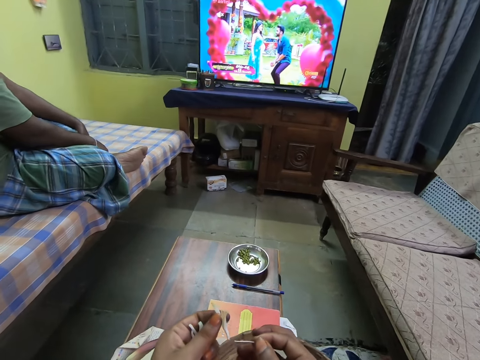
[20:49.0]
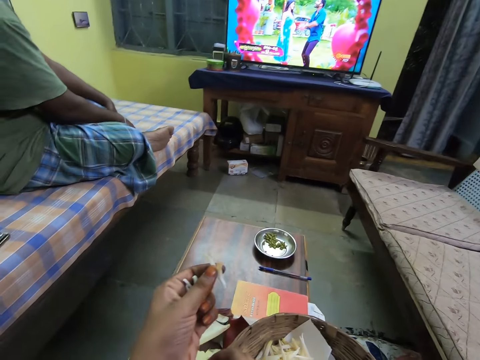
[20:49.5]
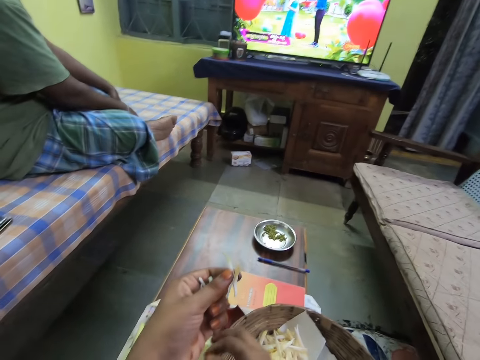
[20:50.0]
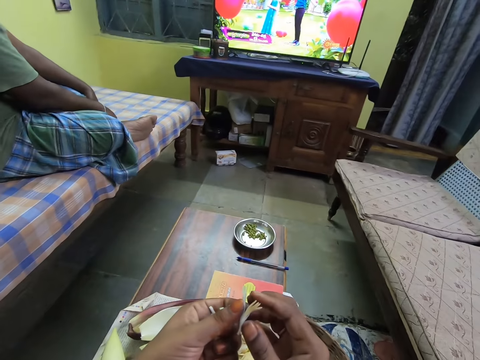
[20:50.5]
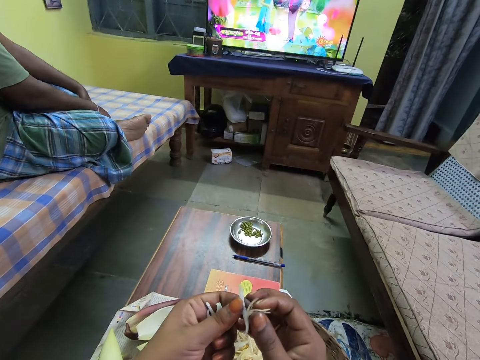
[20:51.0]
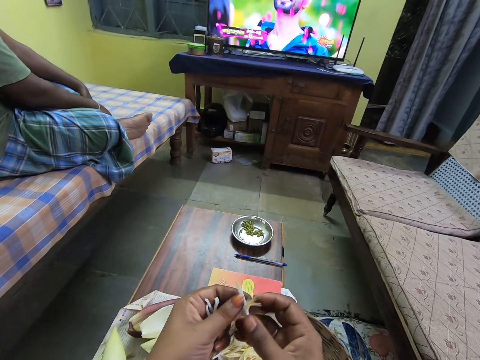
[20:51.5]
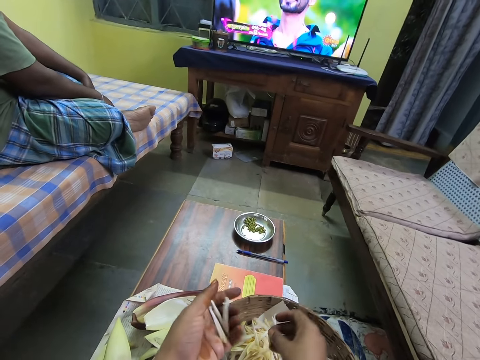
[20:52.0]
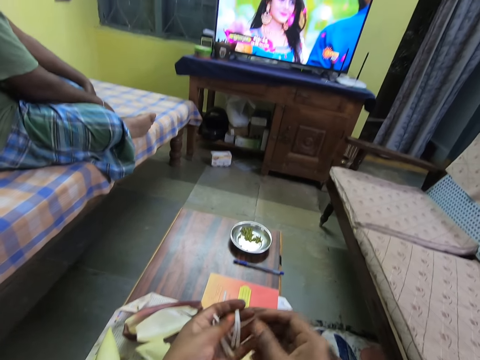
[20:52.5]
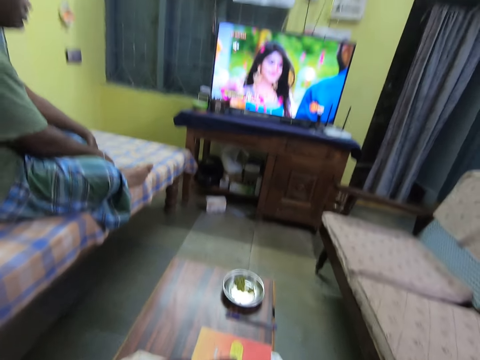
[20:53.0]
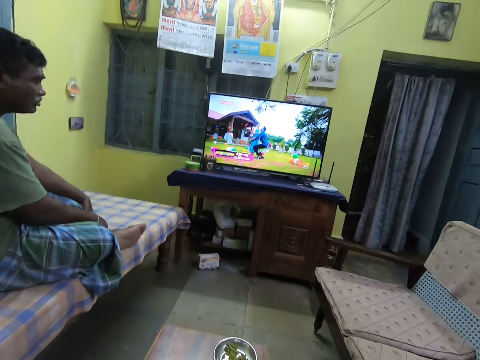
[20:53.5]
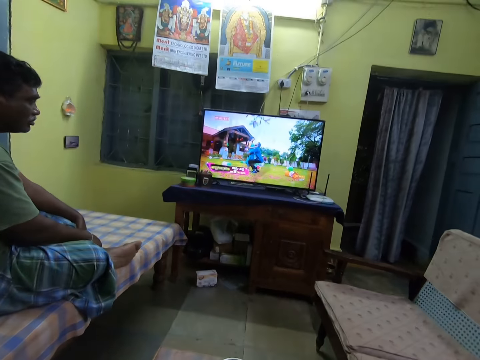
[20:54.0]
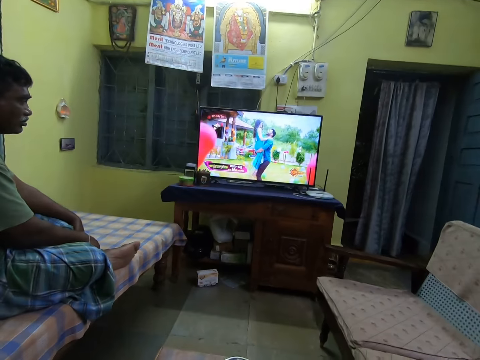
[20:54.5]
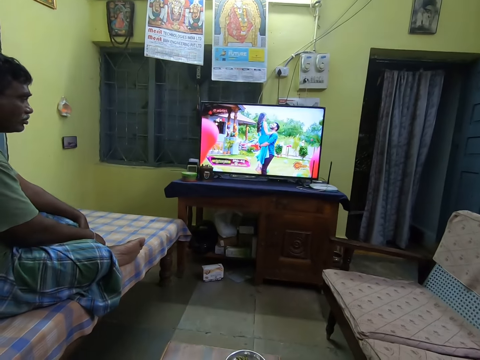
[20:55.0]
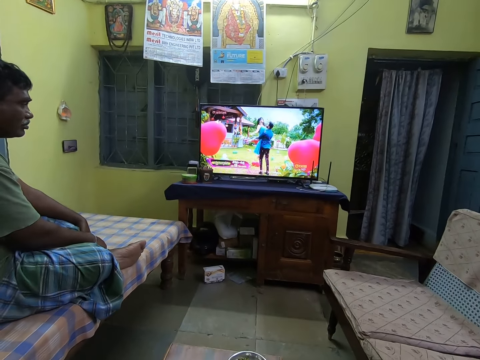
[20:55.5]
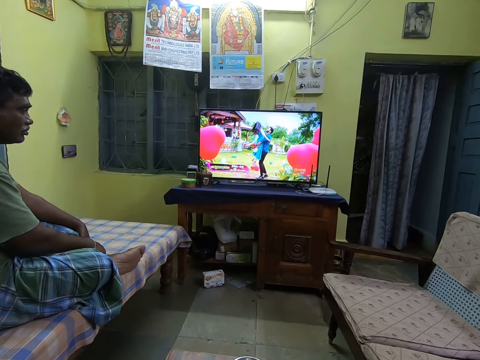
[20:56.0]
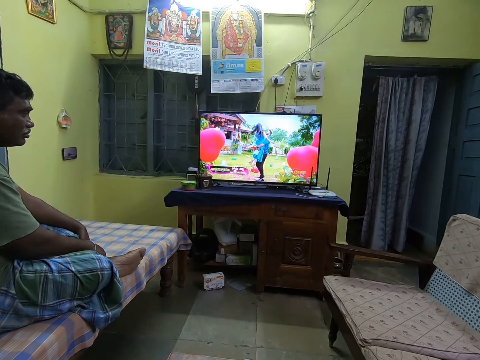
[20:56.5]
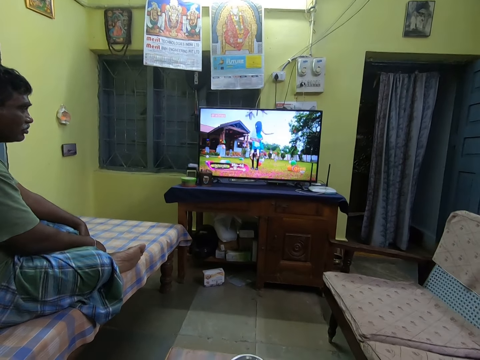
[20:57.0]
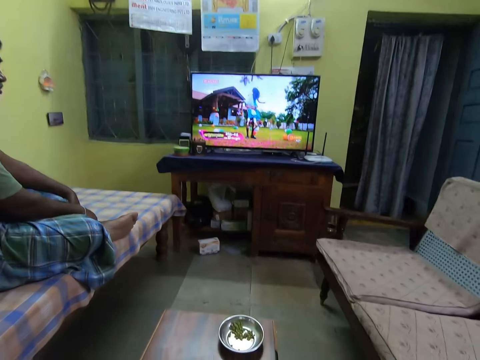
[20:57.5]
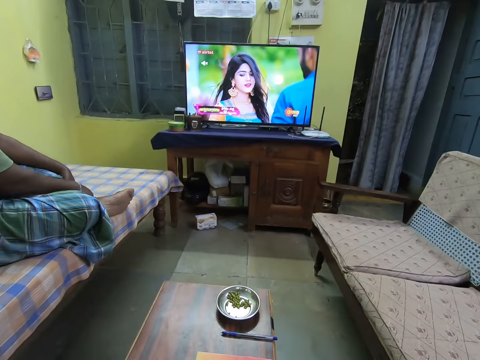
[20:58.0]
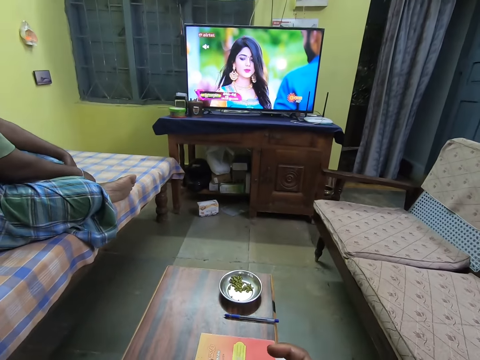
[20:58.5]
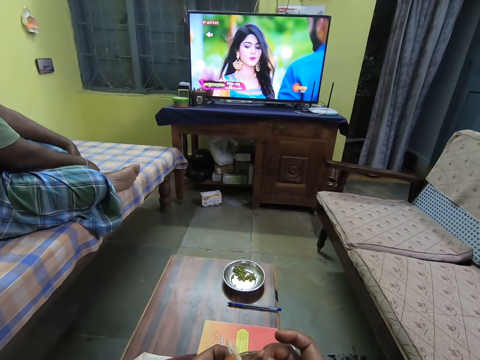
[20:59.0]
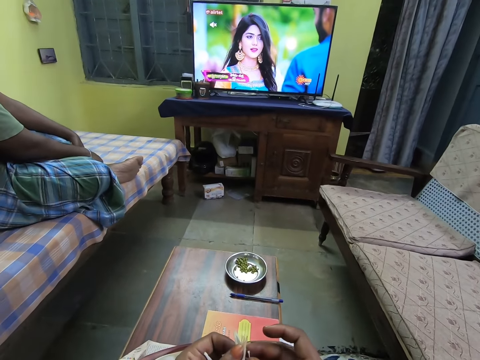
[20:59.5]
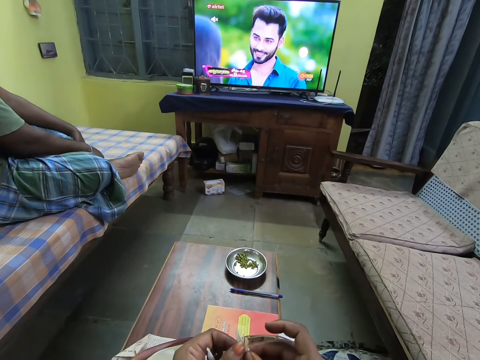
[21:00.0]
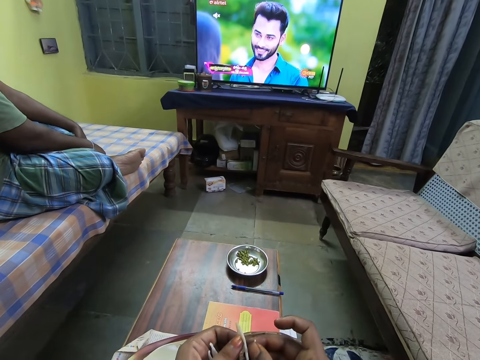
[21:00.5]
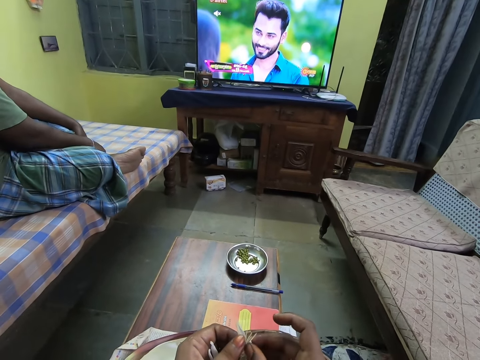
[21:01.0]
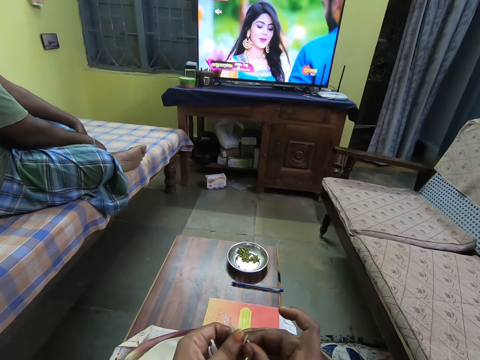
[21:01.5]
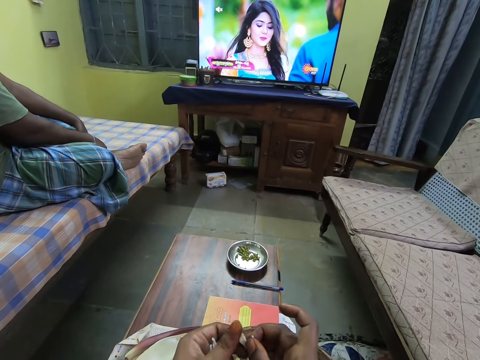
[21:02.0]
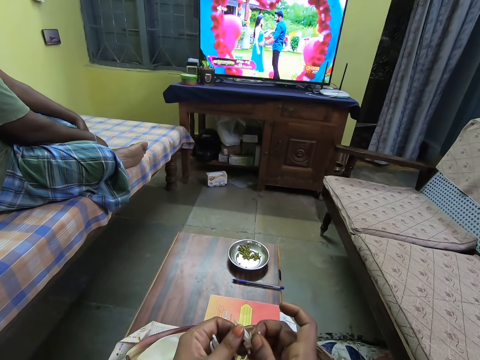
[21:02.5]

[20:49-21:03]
The camera wearer drops the plantain flower seed on the table with her right hand. She holds the plantain flower with both hands. She drops the plantain flower on some plantain flowers on the paper in the basket with her right hand. She takes a plantain flower from her left hand with her right hand. She removes the plantain flower seed from the plantain flower with her right hand. She peels the banana flower.

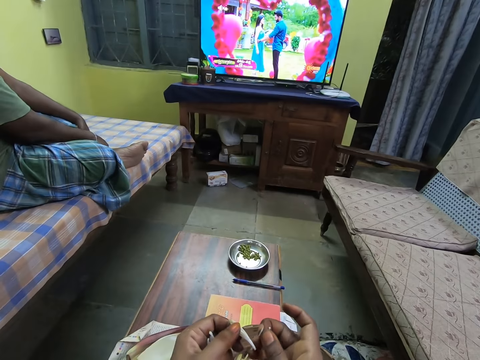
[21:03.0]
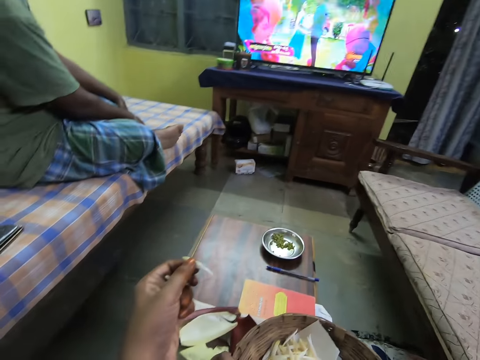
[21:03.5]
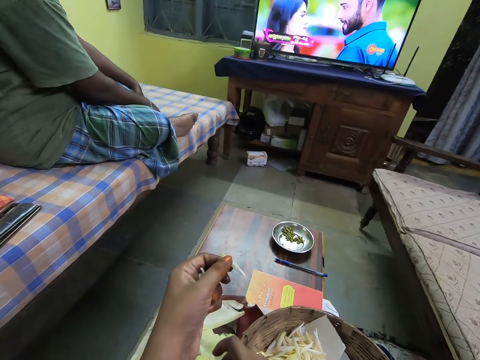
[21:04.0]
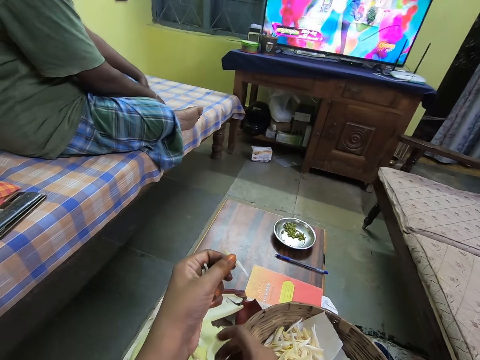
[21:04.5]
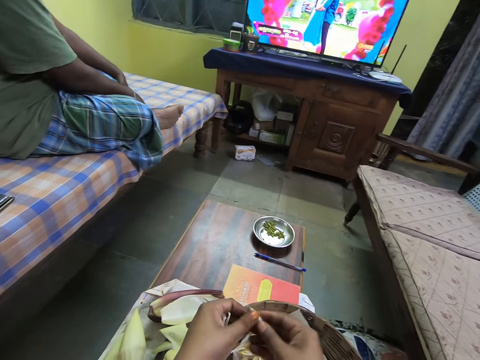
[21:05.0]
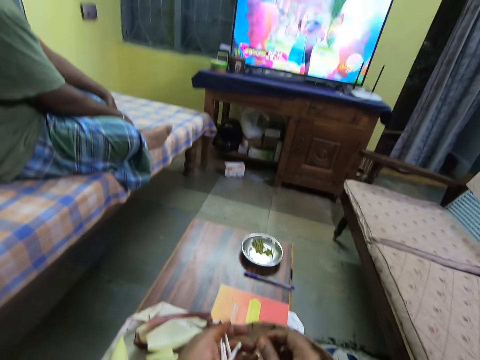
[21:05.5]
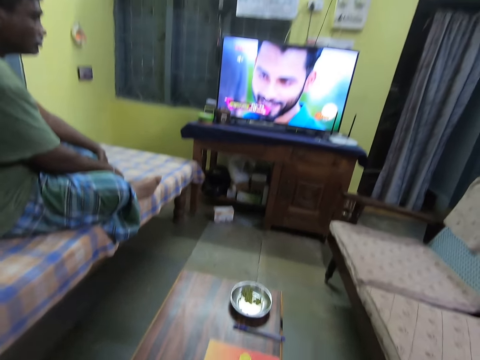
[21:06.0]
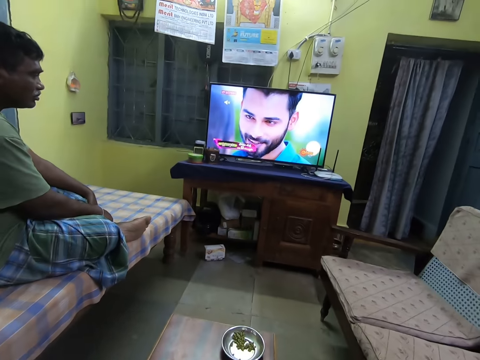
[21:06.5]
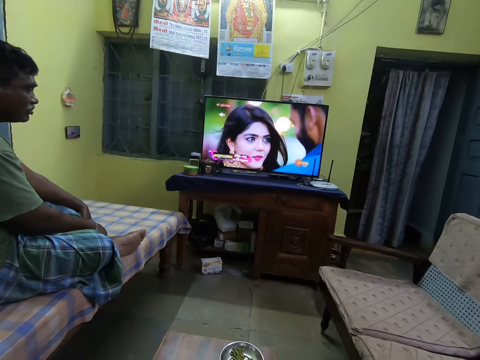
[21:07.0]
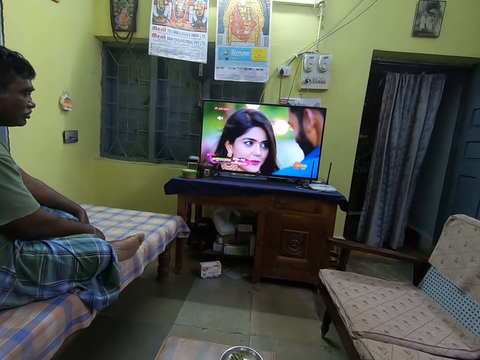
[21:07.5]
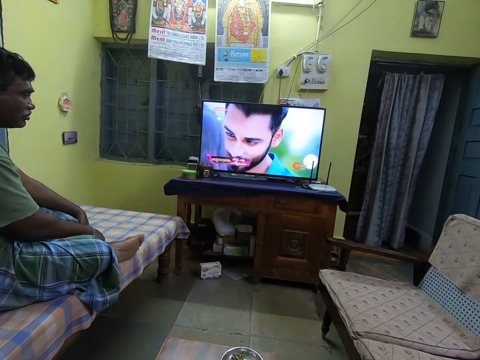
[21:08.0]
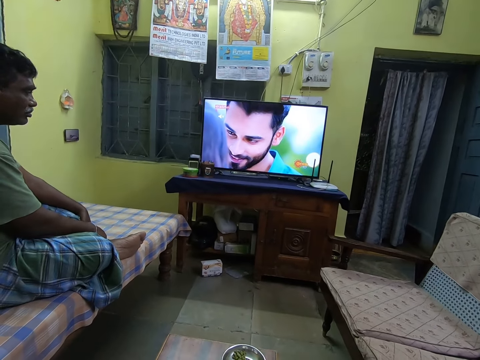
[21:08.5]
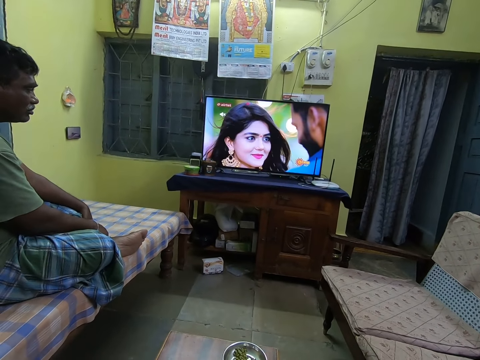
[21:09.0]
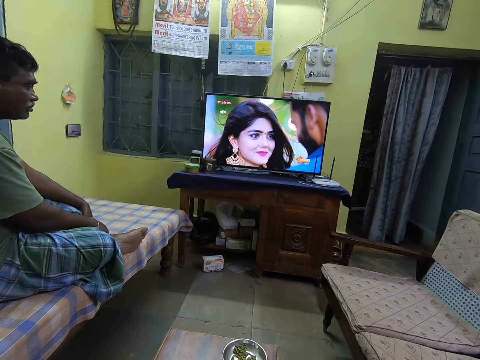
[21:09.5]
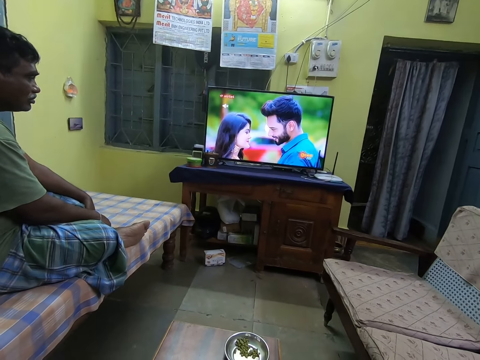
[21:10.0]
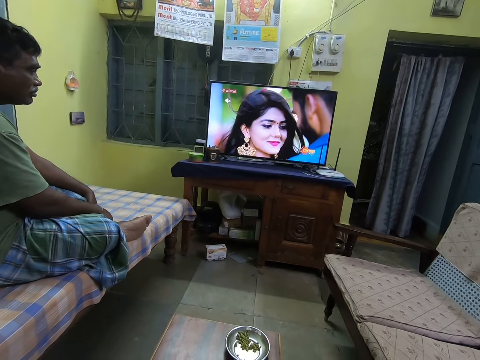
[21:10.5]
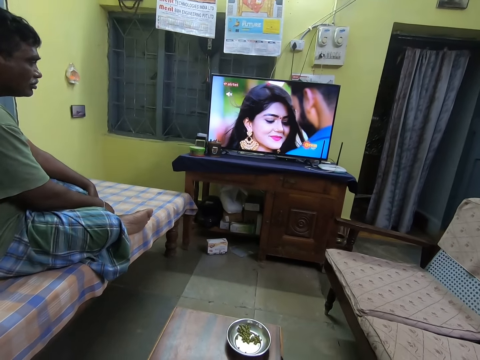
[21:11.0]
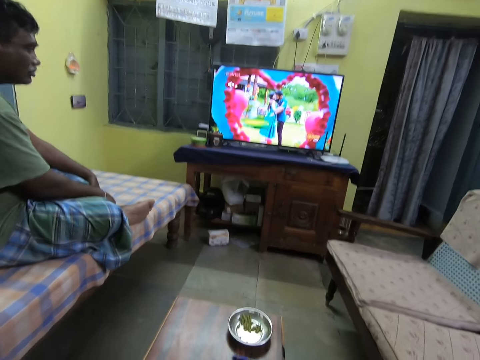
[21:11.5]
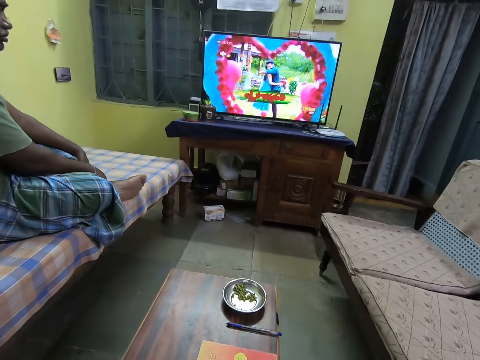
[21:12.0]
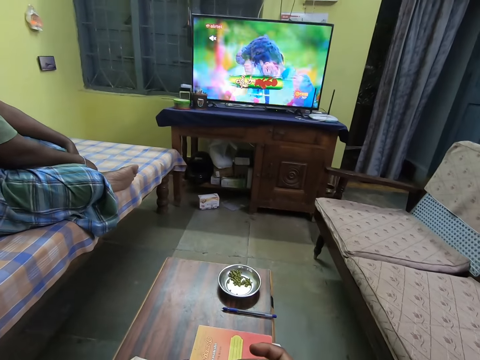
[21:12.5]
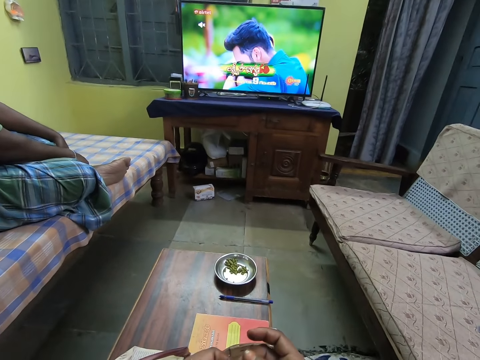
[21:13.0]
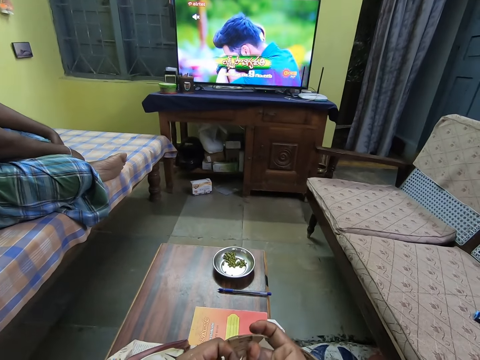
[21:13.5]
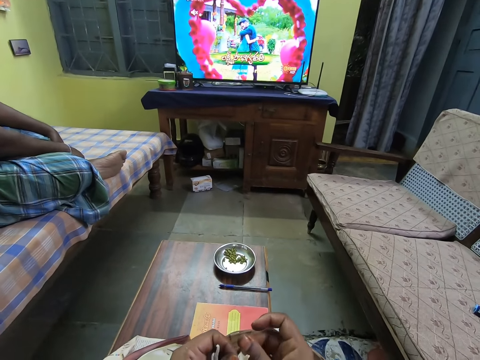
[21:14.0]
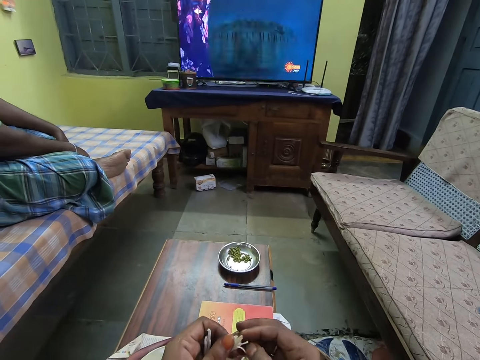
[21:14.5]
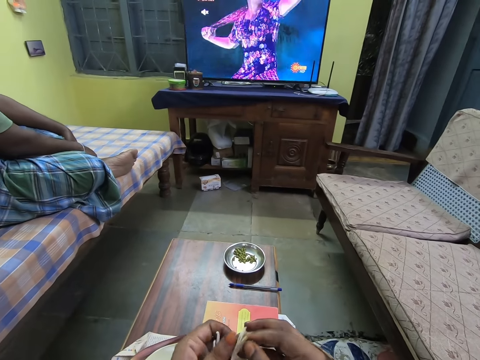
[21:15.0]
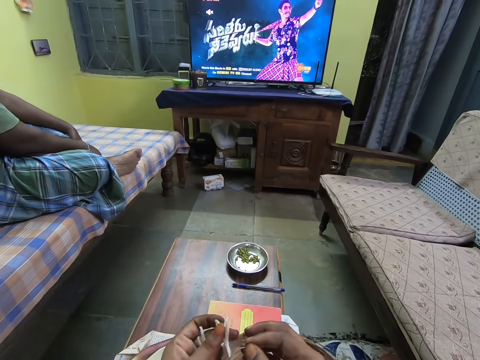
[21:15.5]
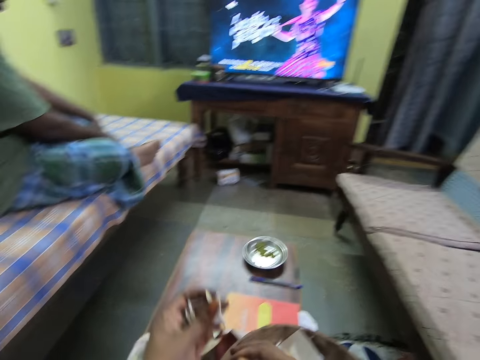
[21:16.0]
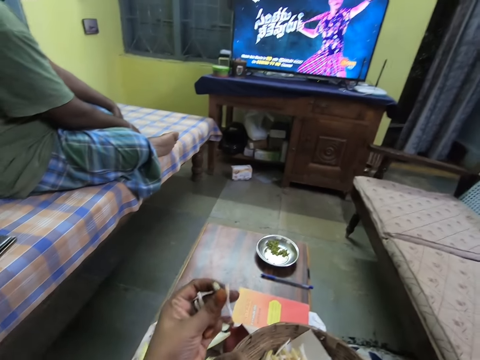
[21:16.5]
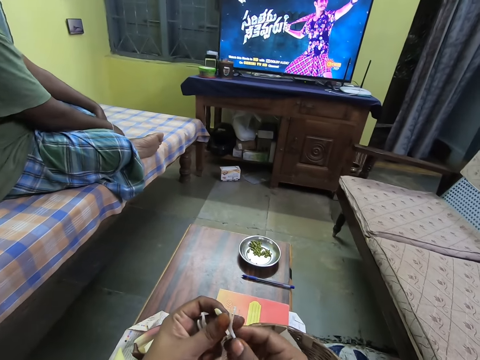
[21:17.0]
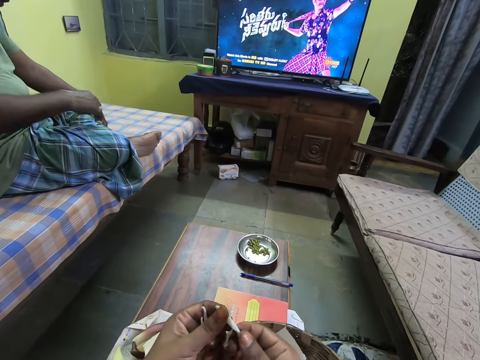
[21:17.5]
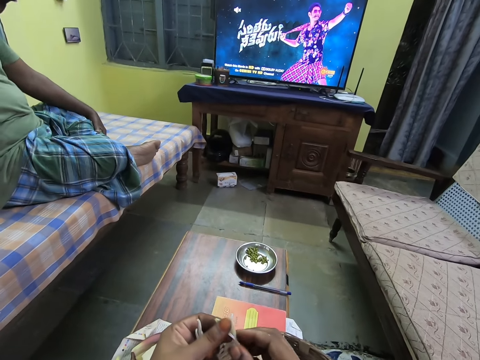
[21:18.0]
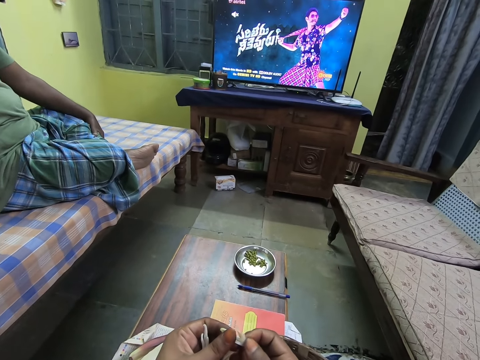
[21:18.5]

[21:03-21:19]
The camera wearer drops the plantain flower seed on the table with her right hand. She passes the plantain flower to her right hand with her left hand. She drops the plantain flower on some plantain flowers on the paper in the basket with her right hand. She takes a plantain flower from her left hand with her right hand. She peels the plantain flower with her right hand. She removes the plantain flower seed from the plantain flower with her right hand. She drops the plantain flower seed on the table with her right hand. She peels the plantain flower with her right hand. She removes the plantain flower seed from the plantain flower with her right hand.
